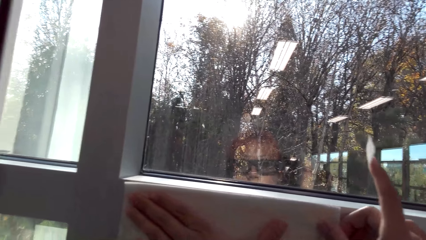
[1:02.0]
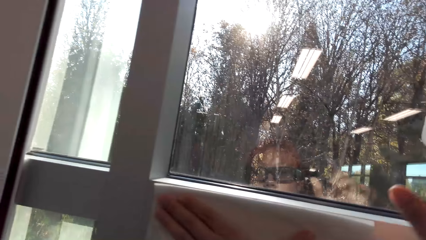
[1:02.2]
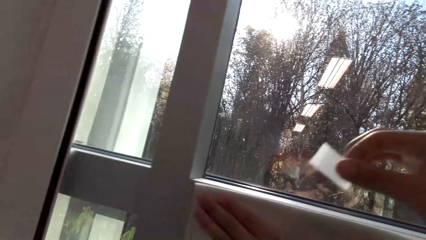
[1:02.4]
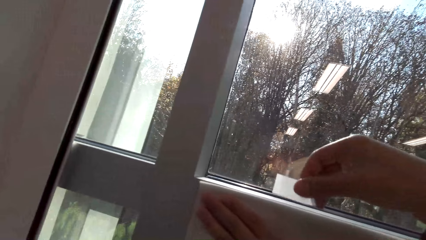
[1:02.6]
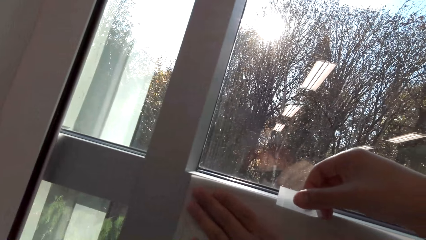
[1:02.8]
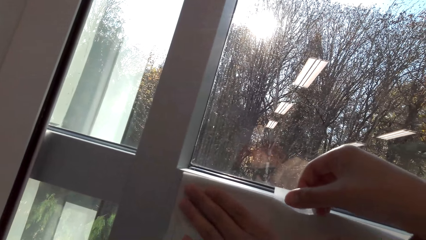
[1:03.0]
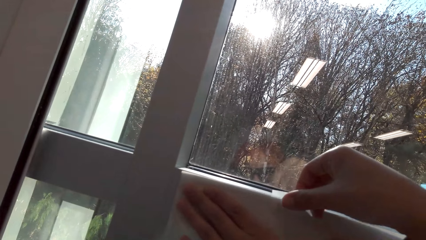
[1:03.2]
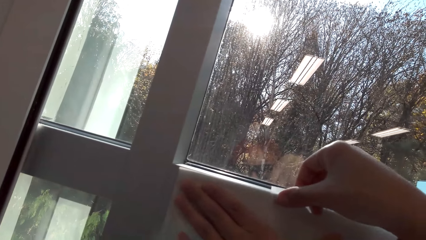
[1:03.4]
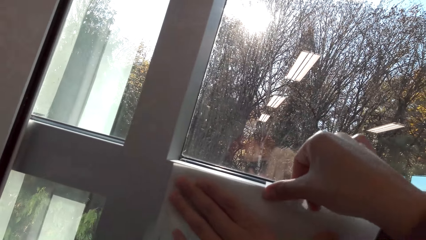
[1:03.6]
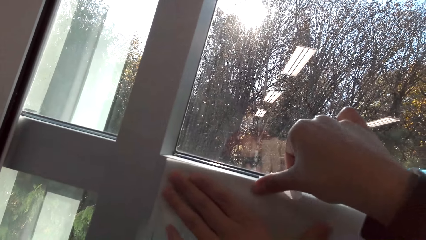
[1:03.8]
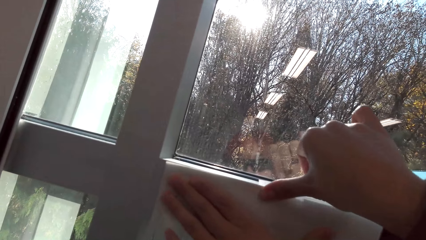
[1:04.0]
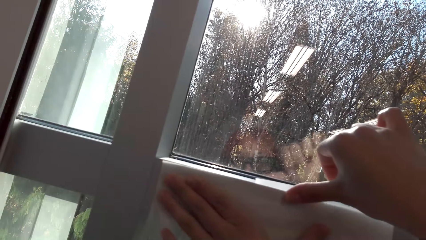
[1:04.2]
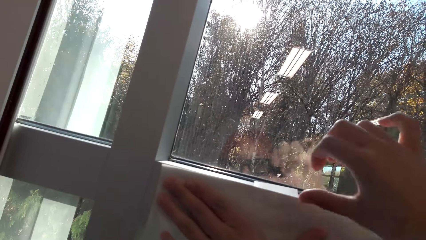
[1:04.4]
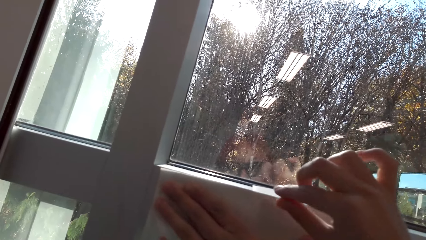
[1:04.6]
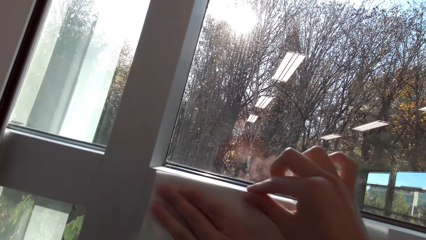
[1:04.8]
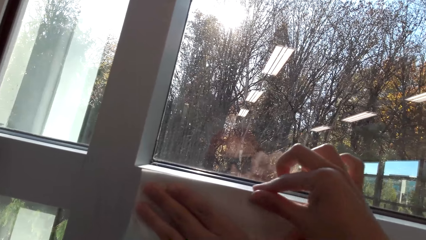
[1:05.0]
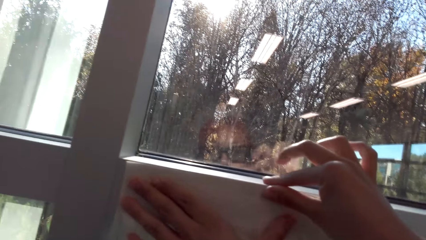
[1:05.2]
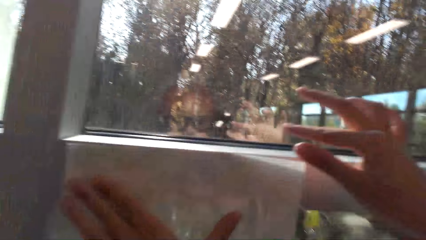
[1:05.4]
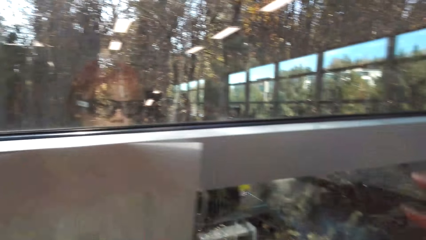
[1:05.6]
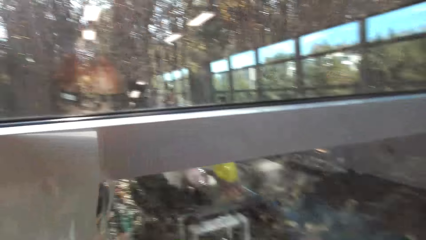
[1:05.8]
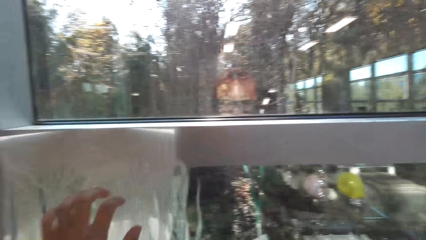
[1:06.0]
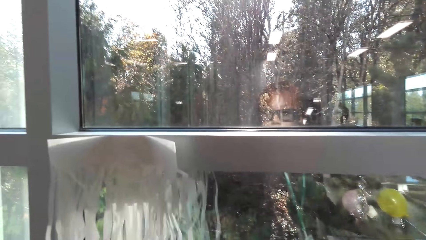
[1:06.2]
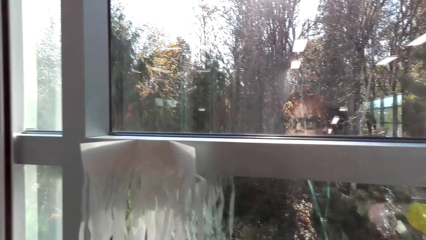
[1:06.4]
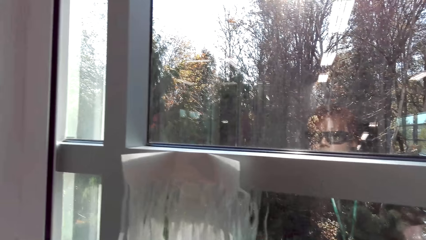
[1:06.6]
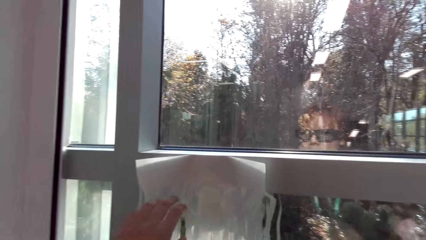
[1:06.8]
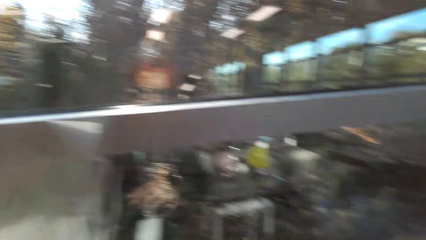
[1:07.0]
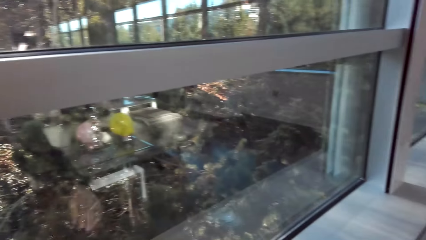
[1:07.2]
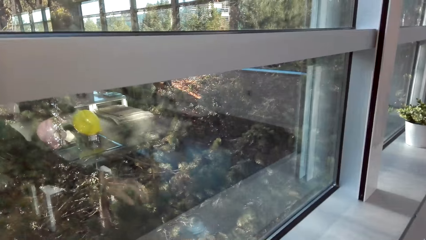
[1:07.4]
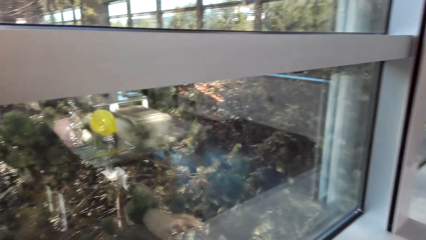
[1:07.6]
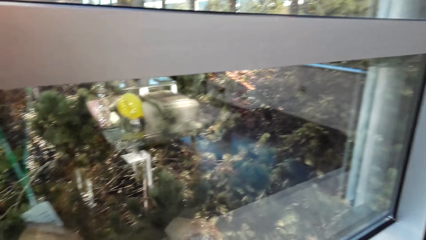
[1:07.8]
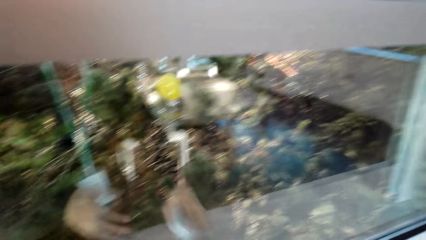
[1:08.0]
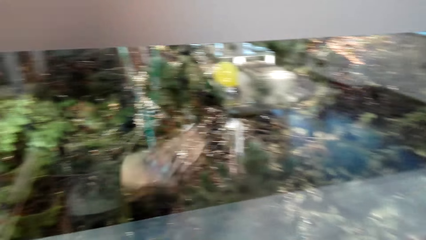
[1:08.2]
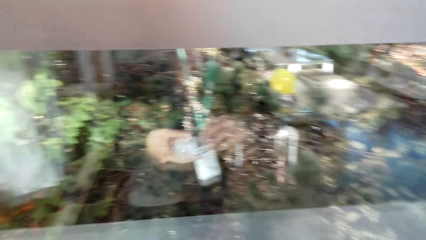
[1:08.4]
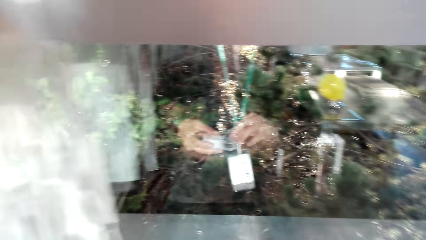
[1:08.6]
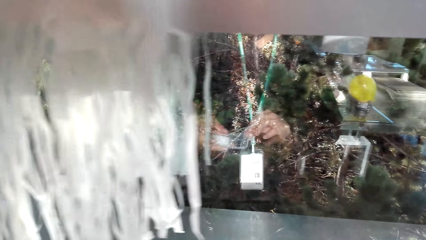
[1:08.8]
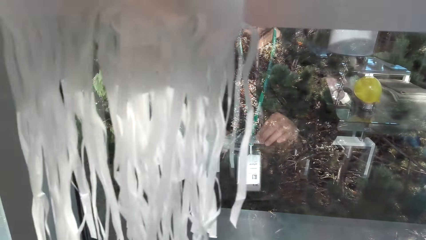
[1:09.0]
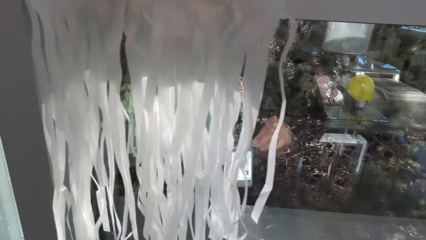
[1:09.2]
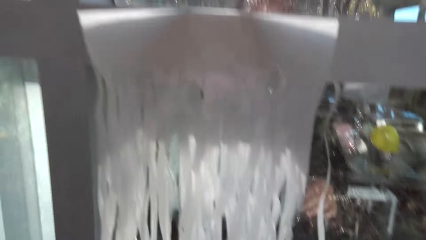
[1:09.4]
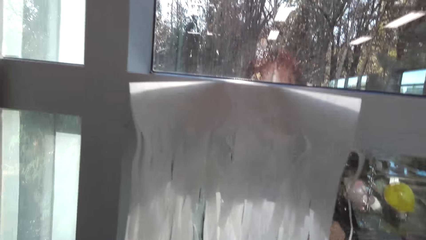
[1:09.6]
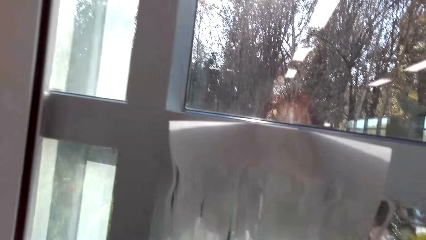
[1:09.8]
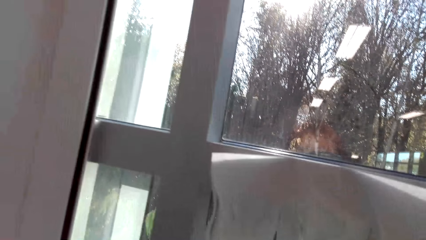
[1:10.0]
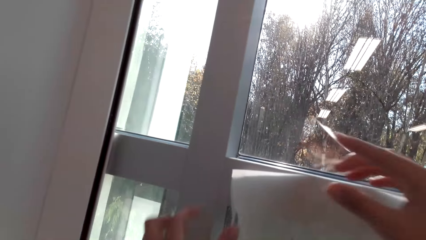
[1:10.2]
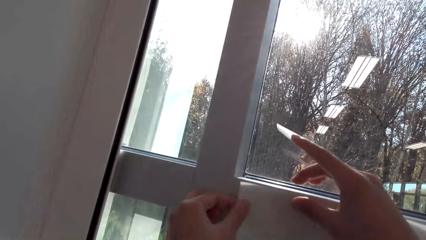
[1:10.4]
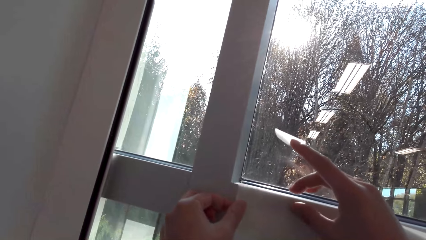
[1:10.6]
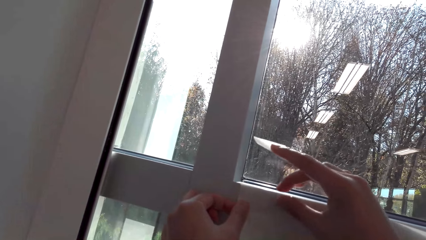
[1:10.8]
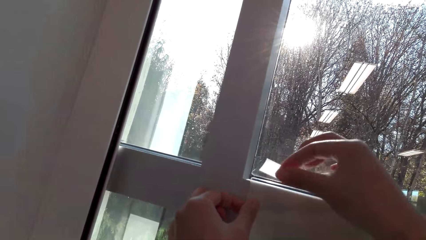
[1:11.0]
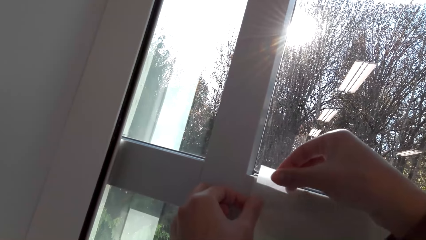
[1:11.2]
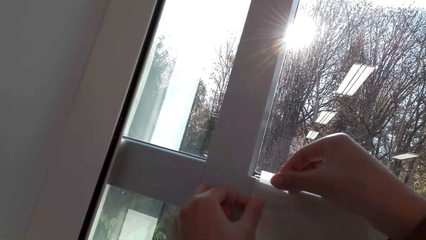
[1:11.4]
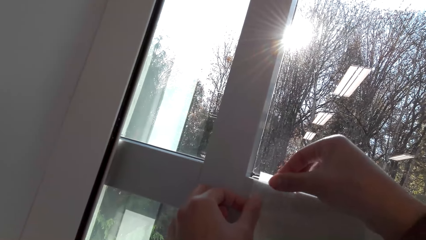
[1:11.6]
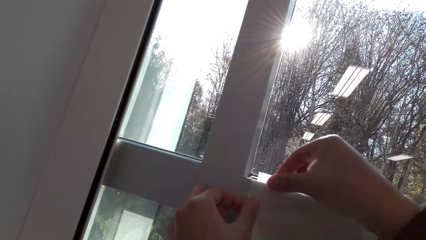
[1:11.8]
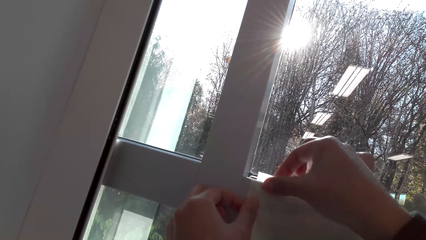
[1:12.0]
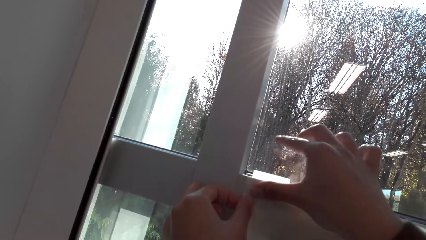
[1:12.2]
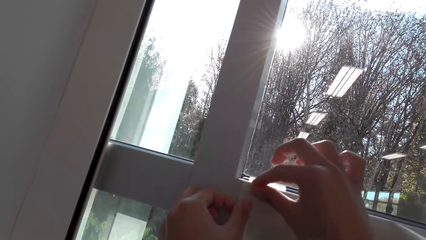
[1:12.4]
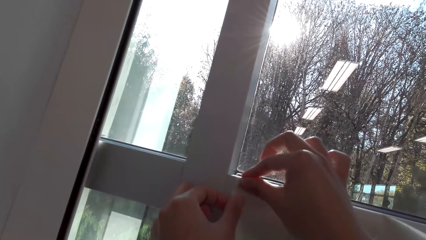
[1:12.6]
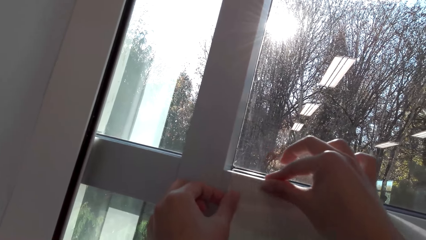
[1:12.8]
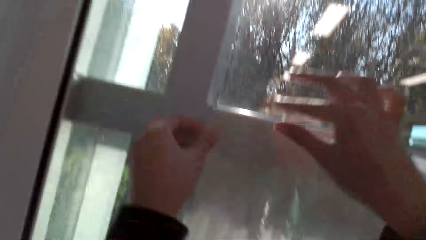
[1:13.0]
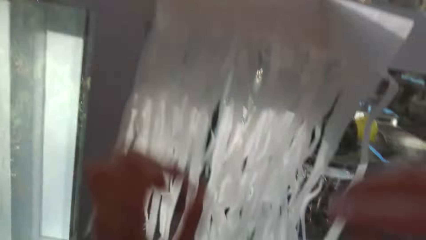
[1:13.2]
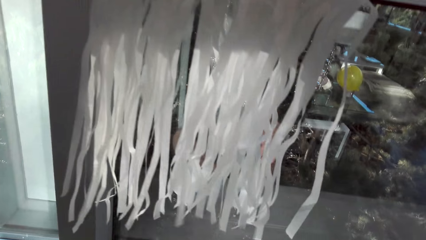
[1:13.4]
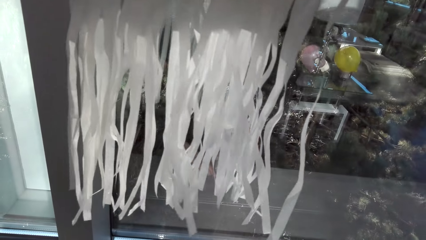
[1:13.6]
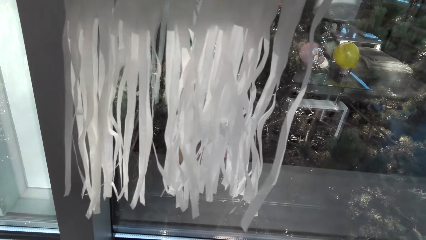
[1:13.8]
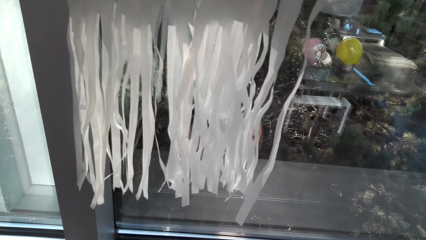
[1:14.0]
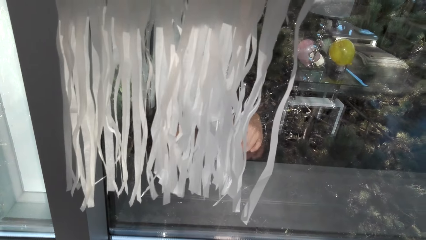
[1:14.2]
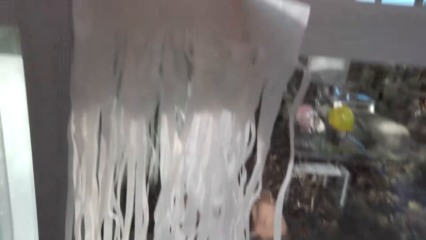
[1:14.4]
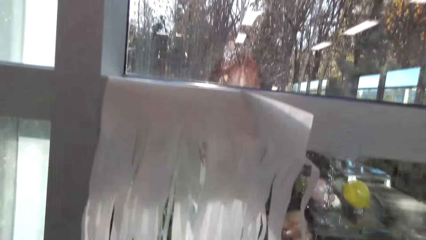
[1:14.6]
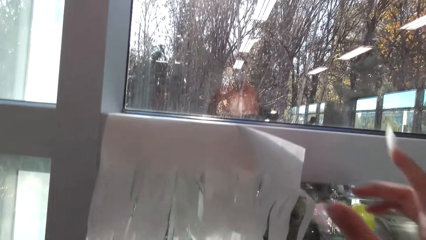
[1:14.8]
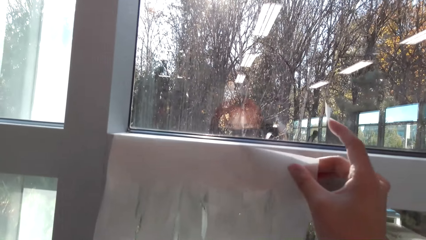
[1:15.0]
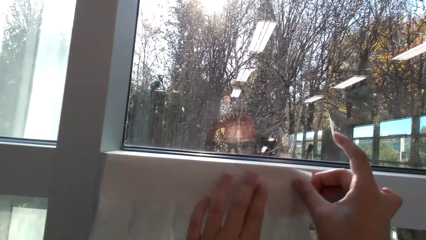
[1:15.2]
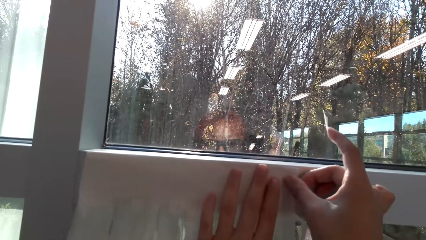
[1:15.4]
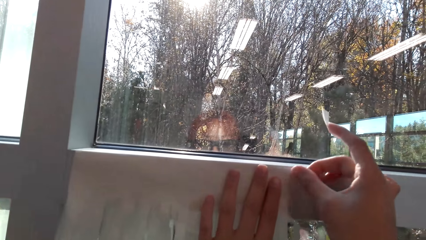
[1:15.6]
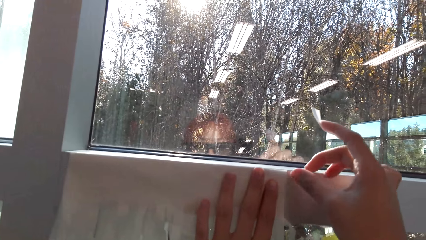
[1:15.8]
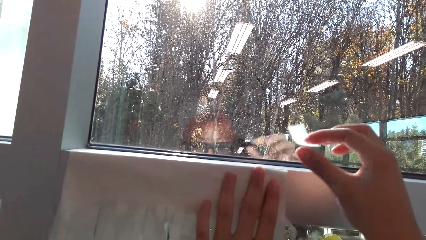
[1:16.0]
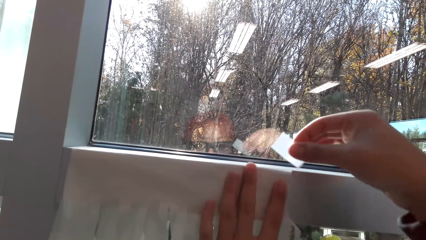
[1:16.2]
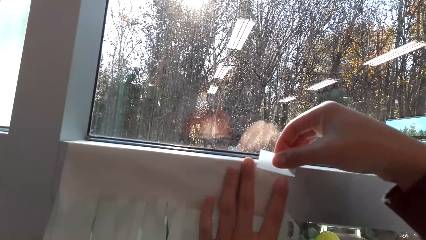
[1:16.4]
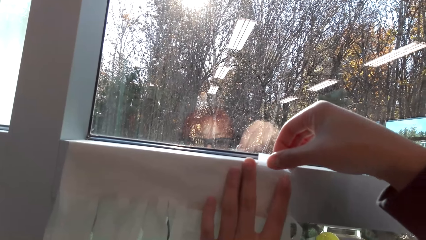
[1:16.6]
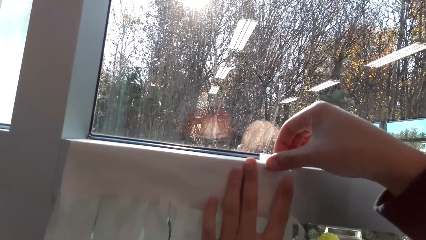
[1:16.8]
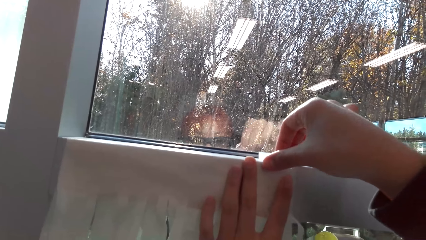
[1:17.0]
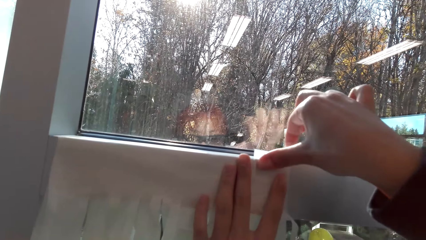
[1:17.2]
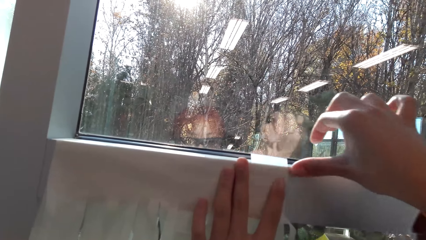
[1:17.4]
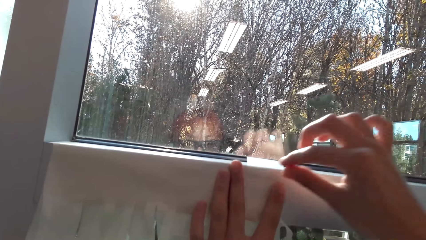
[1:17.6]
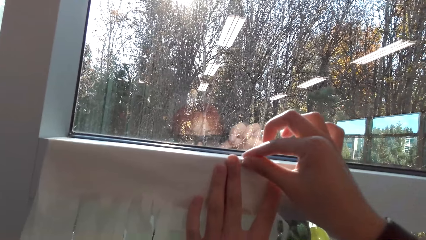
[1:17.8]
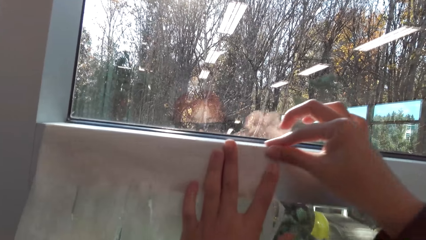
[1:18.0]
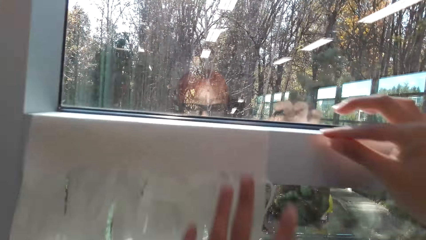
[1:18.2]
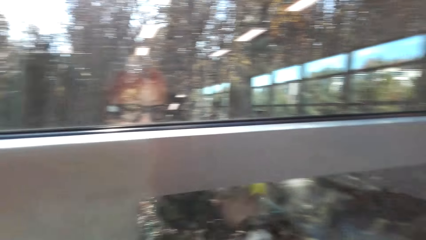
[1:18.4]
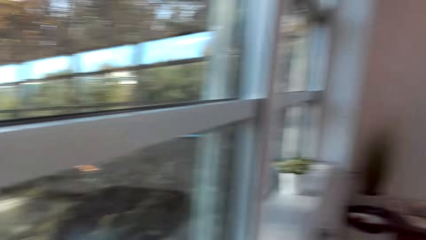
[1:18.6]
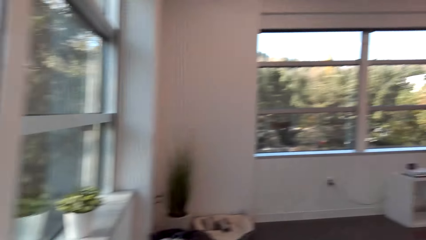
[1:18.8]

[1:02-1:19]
The camera wearer sticks the party banner on the wall with the mounting tape. They straighten the party banner. They pick the mounting tape dispenser. They unwind the mounting tape and cut the mounting tape. They adjust the party banner. They stick the party banner on the wall with the mounting tape. They cut the mounting tape. They adjust the party banner. They stick the party banner on the wall with the mounting tape. They look around the room.
